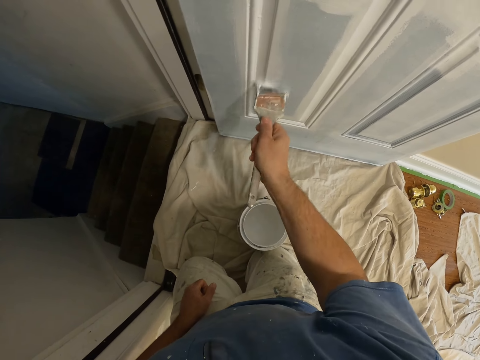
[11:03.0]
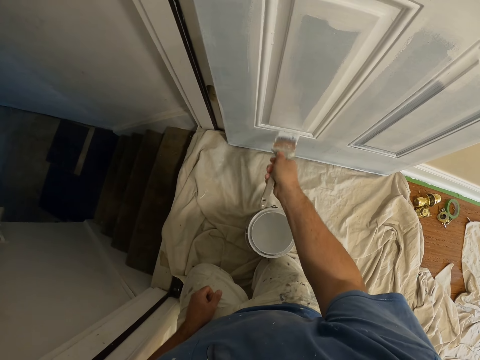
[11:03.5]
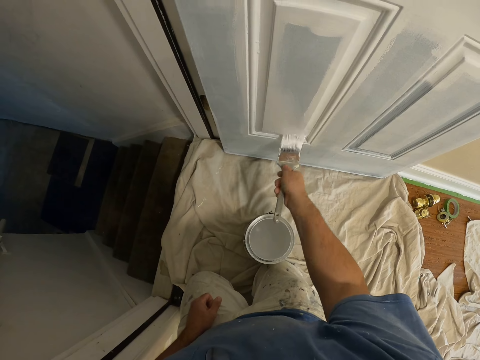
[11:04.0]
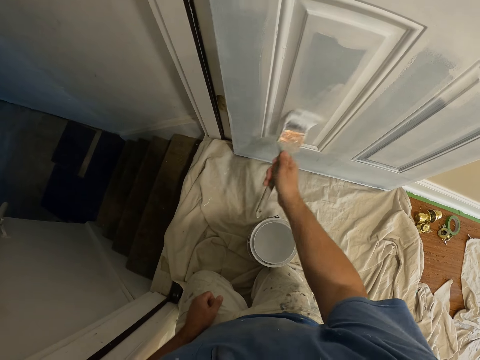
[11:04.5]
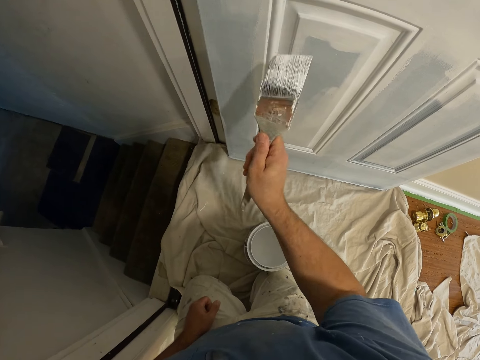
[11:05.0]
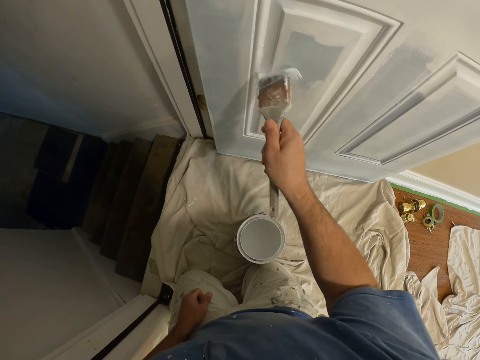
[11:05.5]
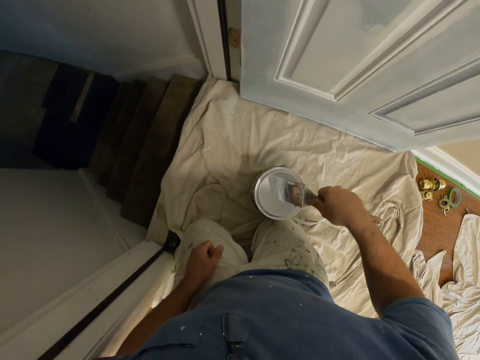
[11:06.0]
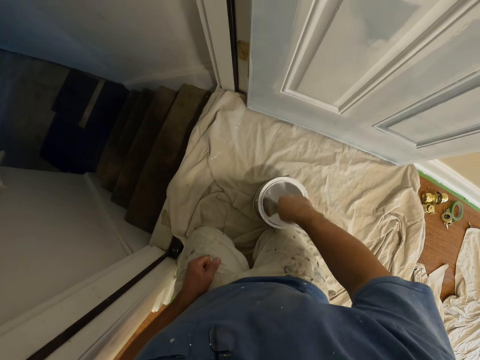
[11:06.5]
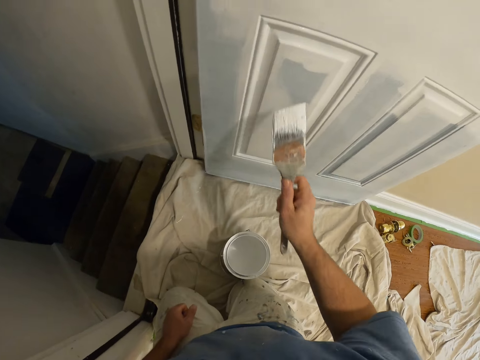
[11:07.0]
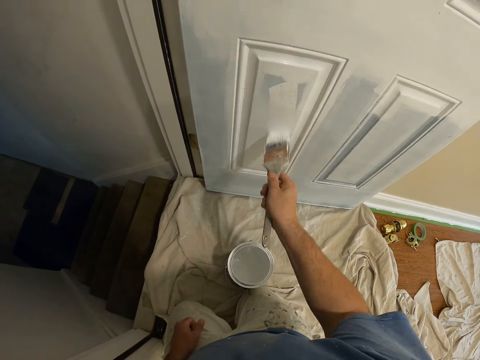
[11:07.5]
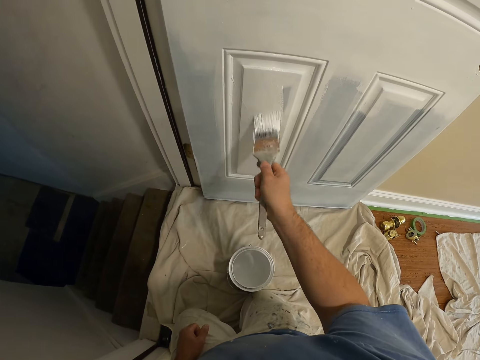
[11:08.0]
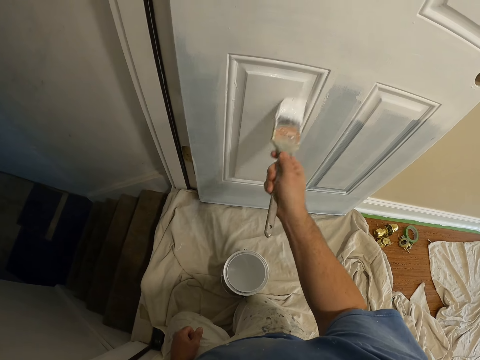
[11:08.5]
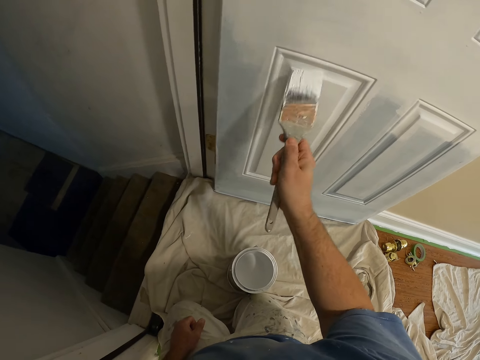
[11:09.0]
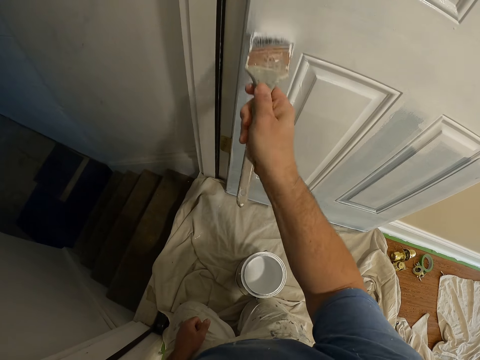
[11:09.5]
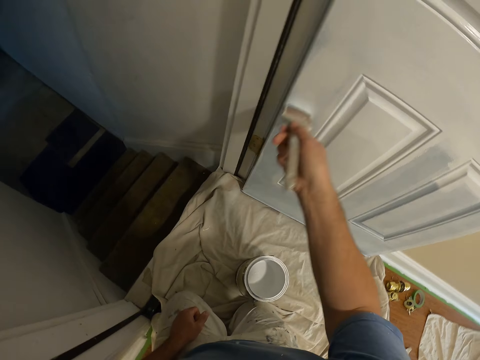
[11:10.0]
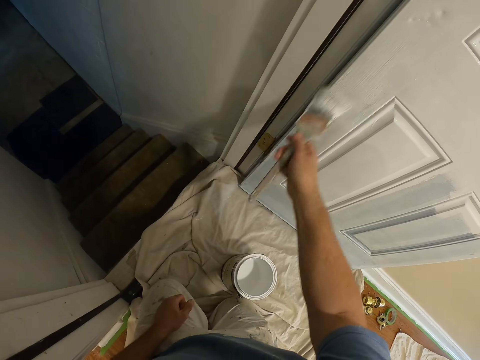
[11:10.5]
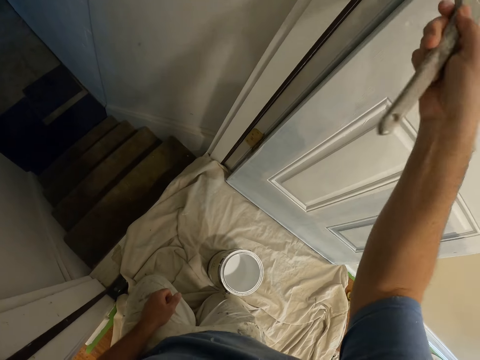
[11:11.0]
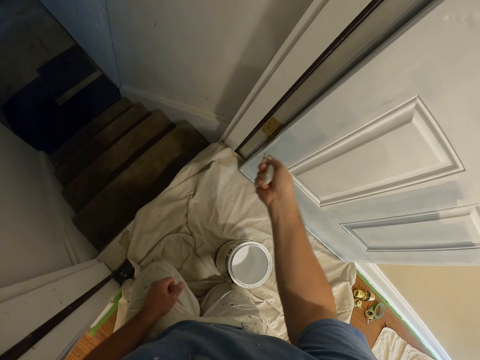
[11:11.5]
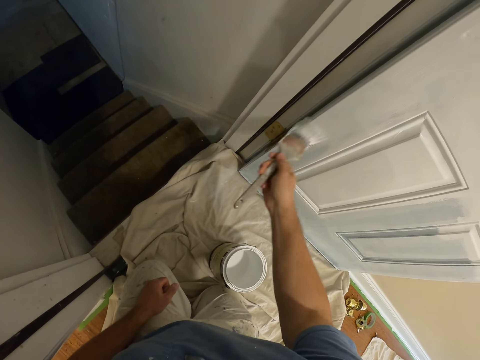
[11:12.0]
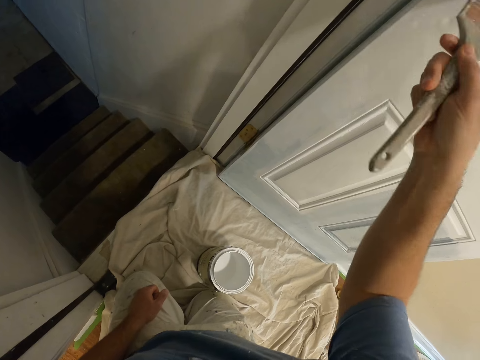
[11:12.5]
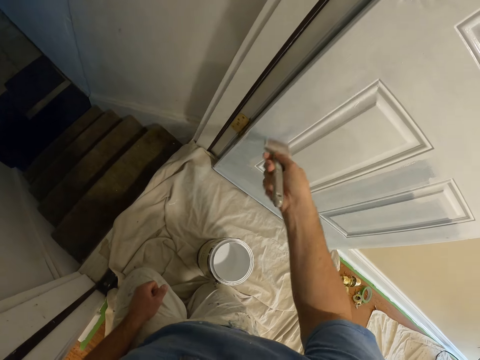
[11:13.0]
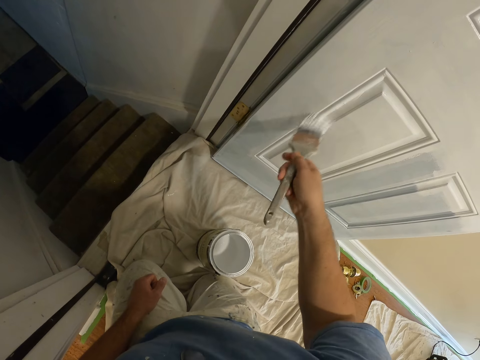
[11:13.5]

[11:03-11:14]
The camera wearer dips the paintbrush in the paint can. They paint the door using the paintbrush.

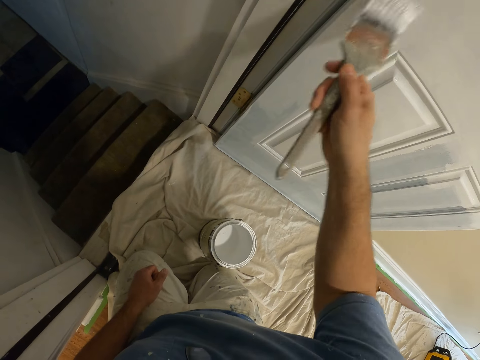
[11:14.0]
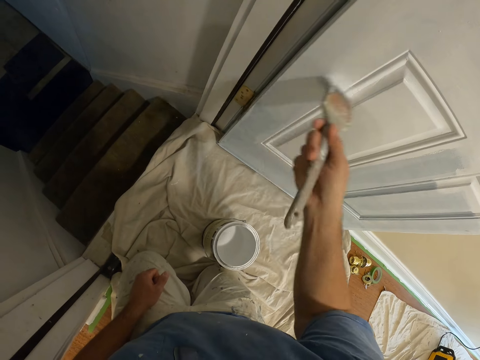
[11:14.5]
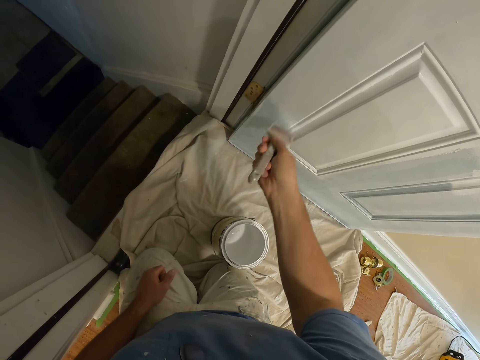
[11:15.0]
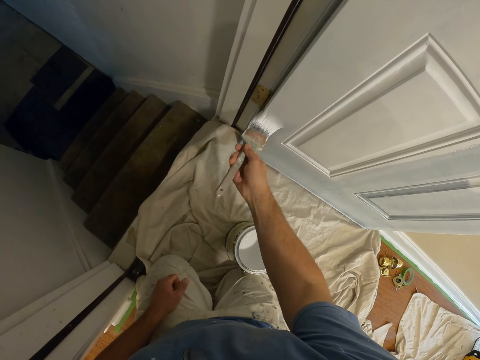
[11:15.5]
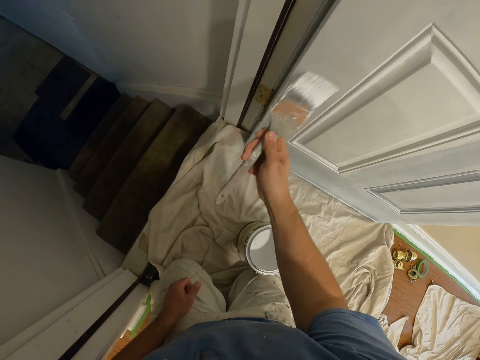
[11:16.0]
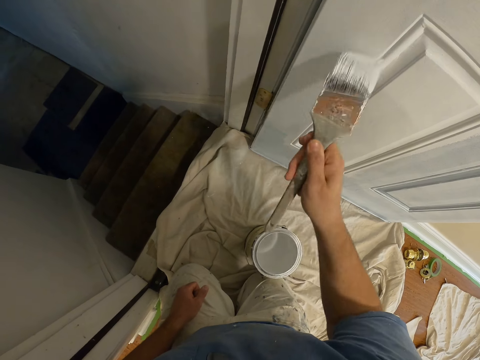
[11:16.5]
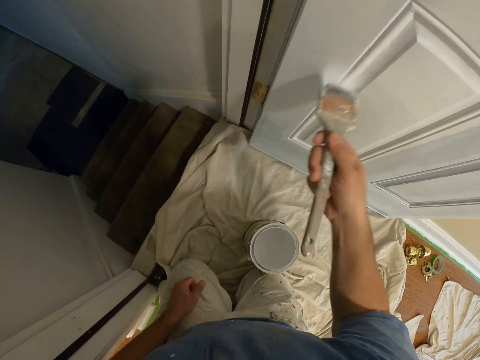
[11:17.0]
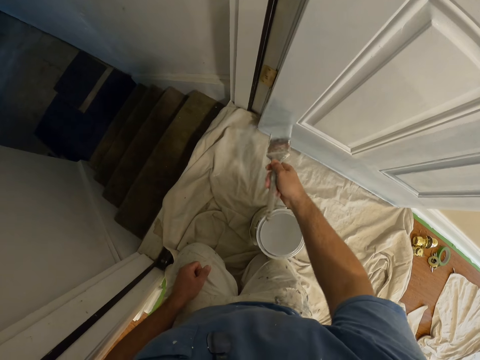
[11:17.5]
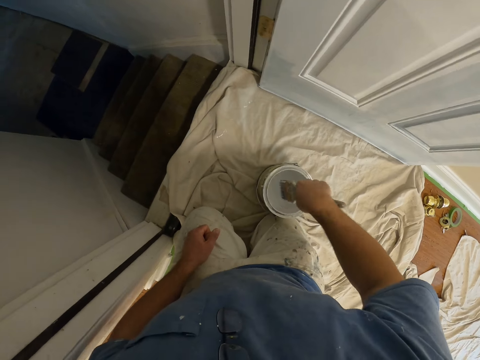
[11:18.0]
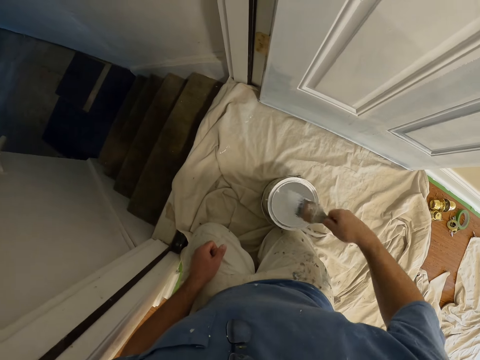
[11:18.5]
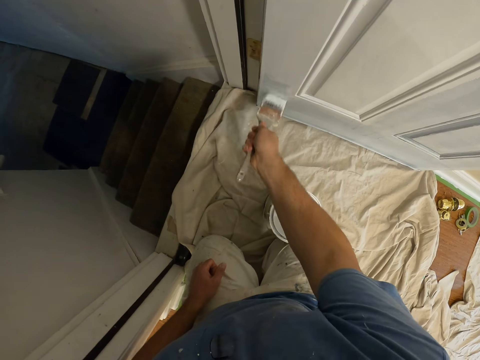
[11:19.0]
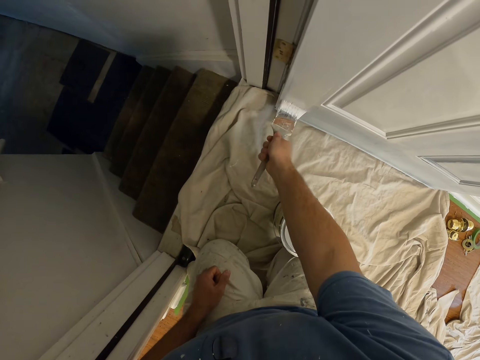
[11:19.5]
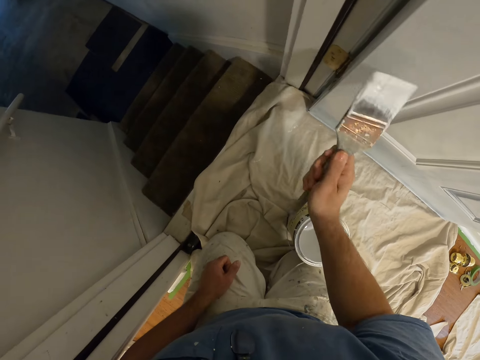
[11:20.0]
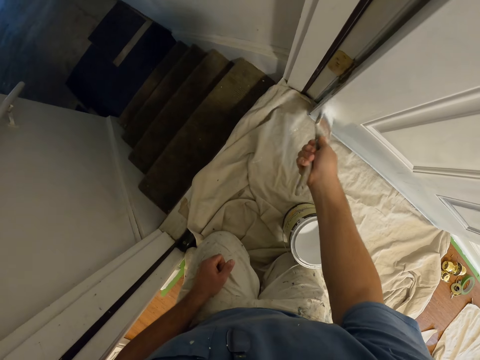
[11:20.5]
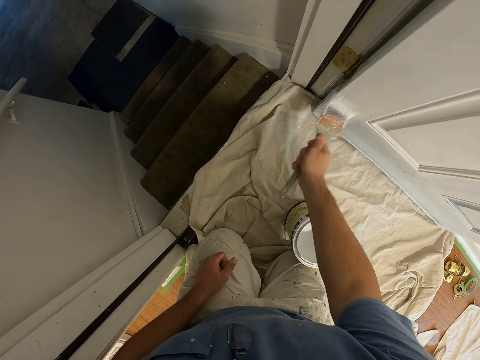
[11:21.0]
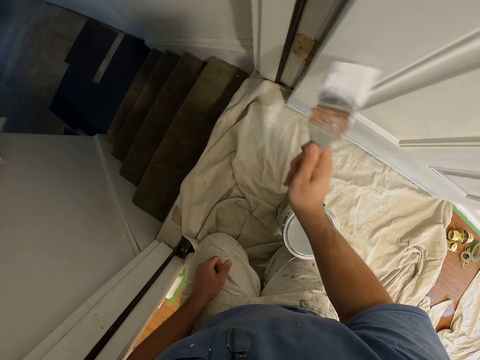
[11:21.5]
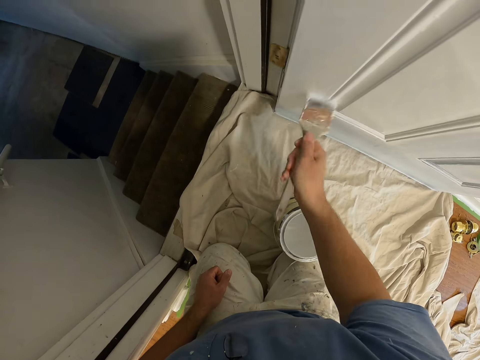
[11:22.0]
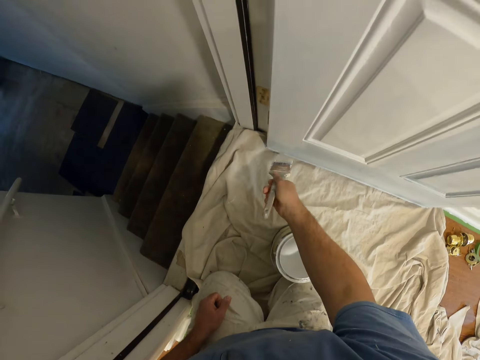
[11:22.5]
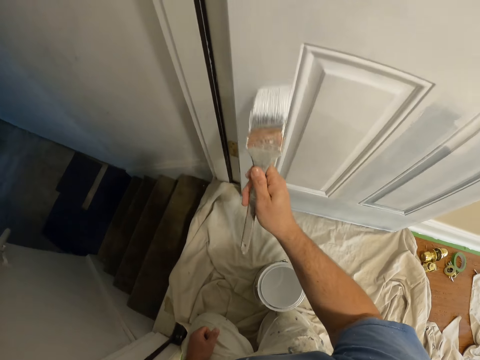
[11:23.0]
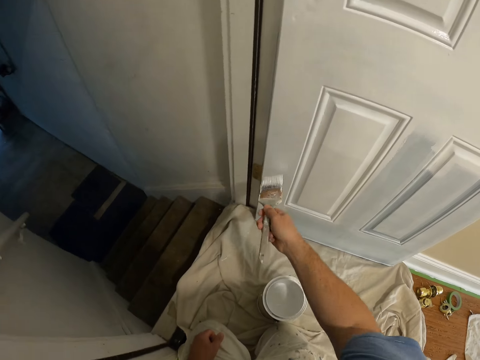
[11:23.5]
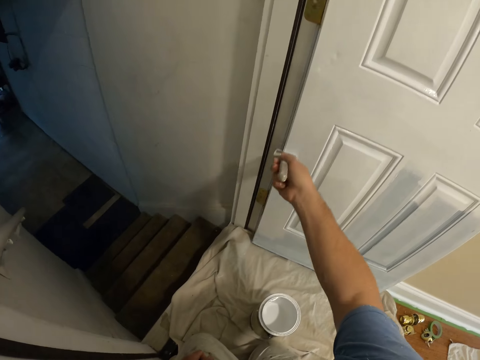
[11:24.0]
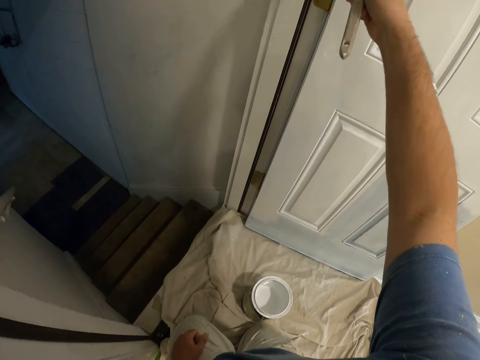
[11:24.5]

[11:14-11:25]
The camera wearer dips the paintbrush in the paint can. They paint the door using the paintbrush.

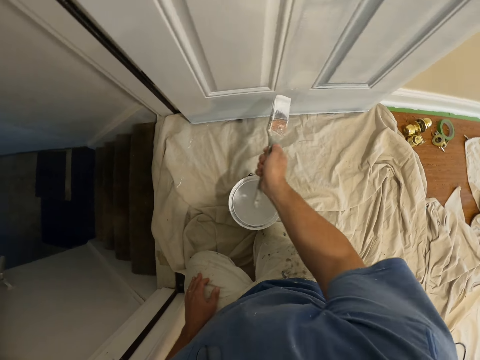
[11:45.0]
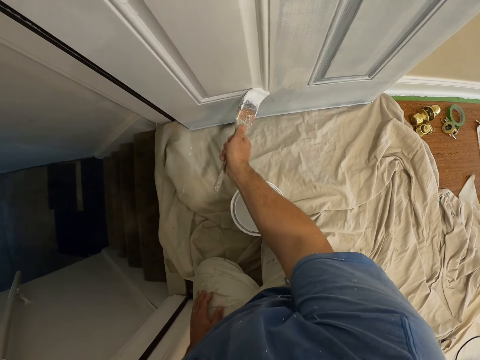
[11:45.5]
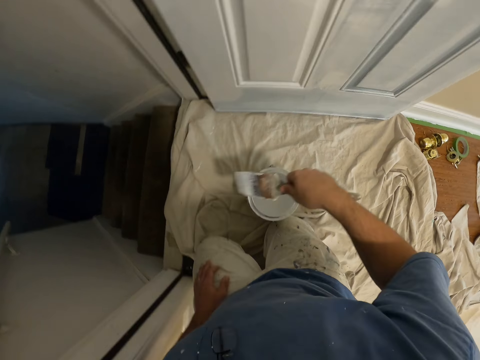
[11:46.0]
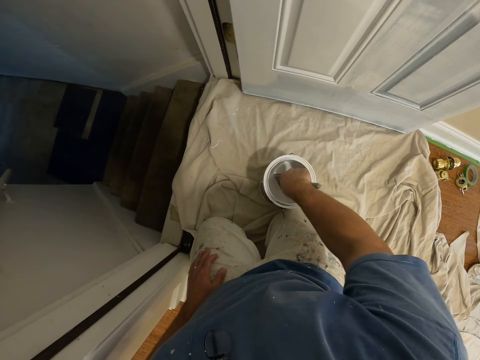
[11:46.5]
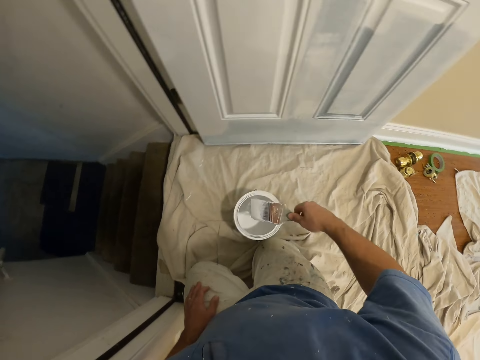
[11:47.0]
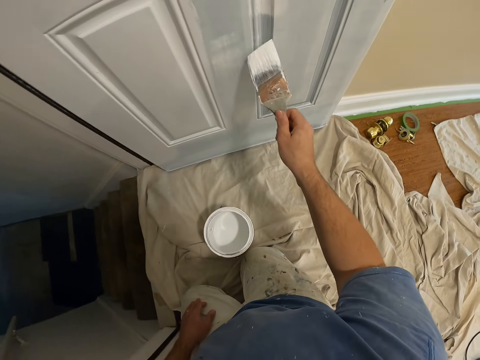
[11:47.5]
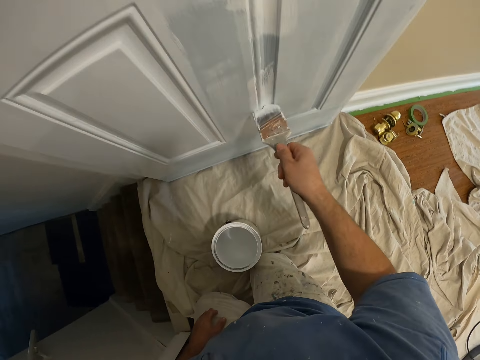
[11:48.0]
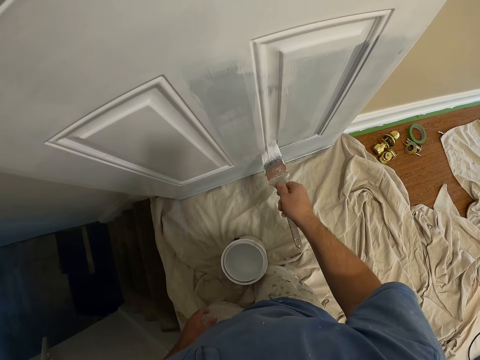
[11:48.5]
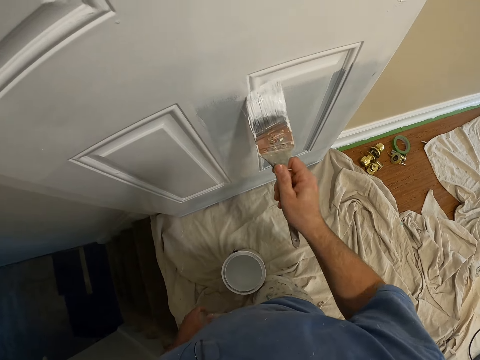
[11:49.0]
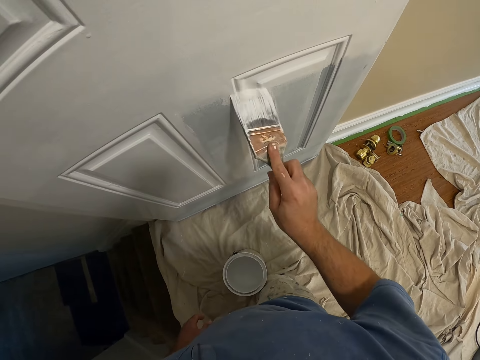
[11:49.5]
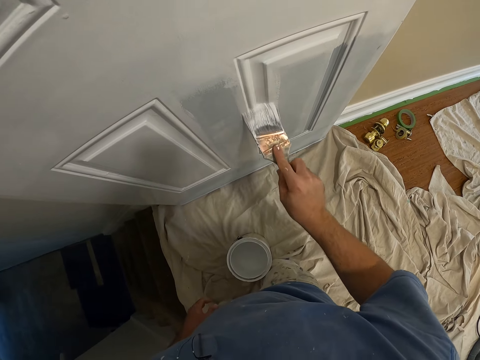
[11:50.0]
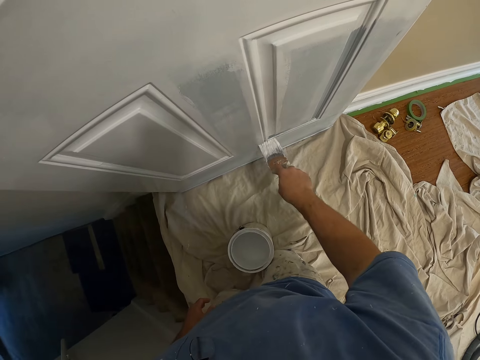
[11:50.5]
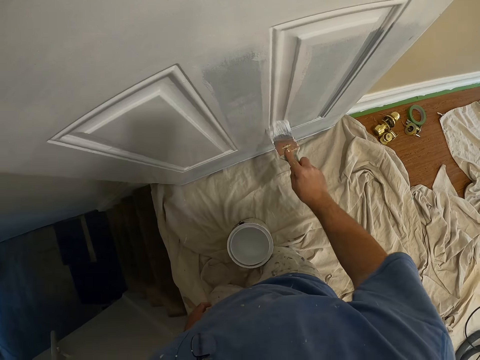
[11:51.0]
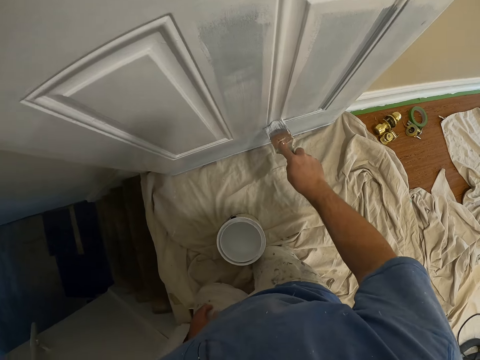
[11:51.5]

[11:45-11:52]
The camera wearer dips the paintbrush in the paint can. They paint the door using the paintbrush.
